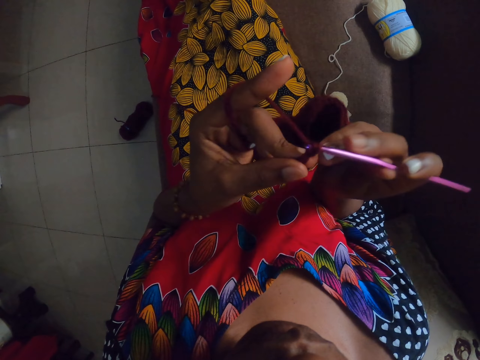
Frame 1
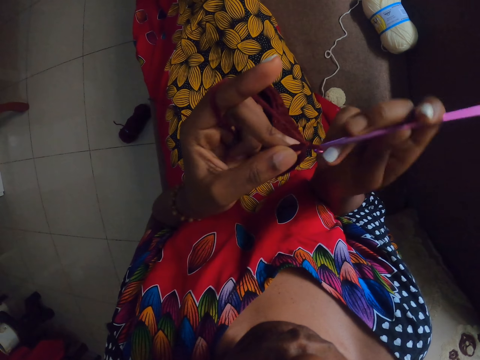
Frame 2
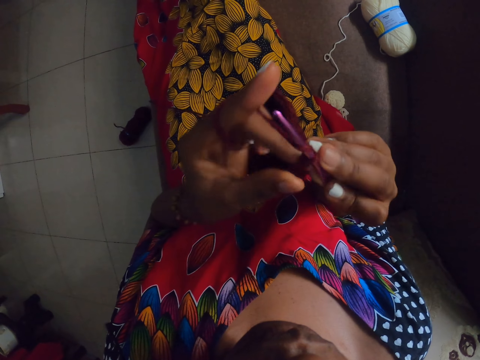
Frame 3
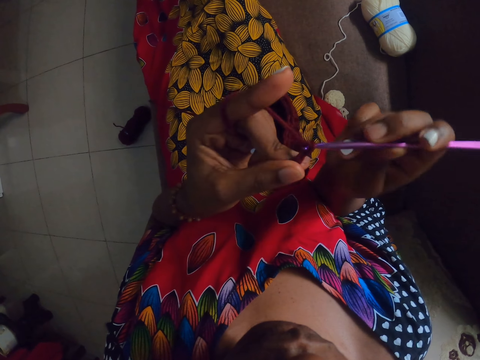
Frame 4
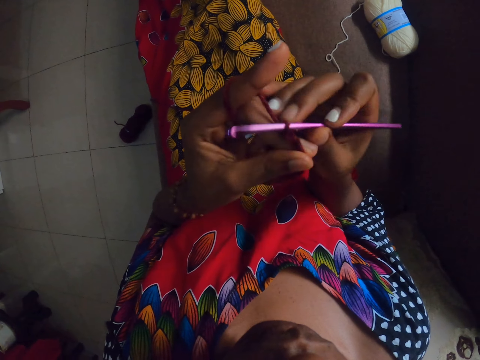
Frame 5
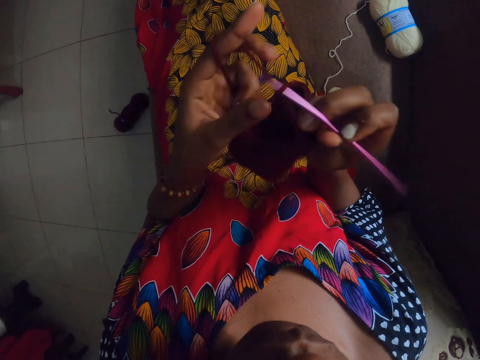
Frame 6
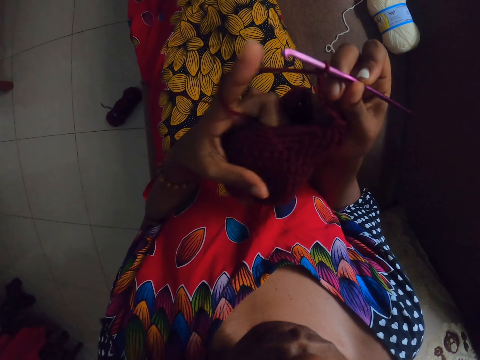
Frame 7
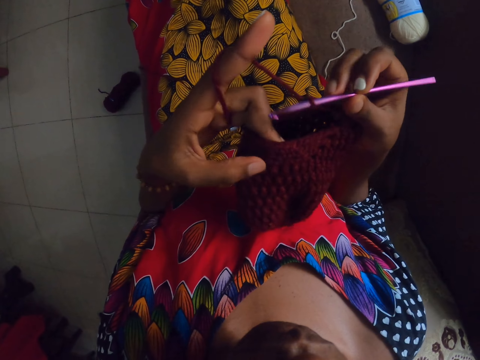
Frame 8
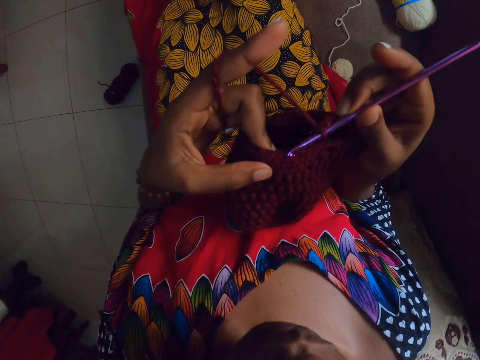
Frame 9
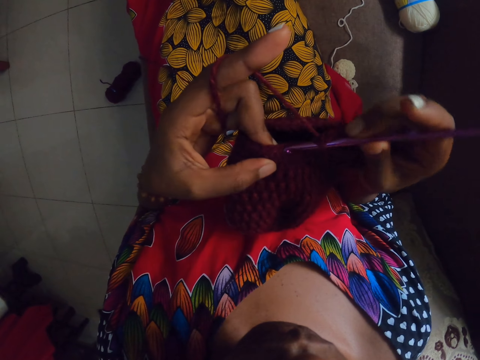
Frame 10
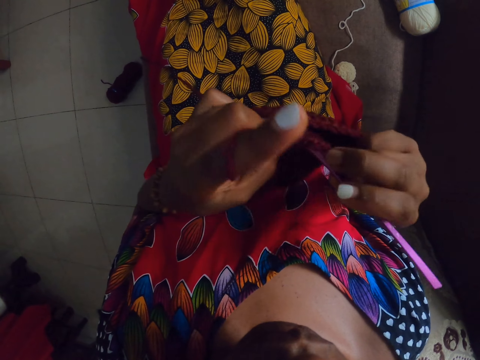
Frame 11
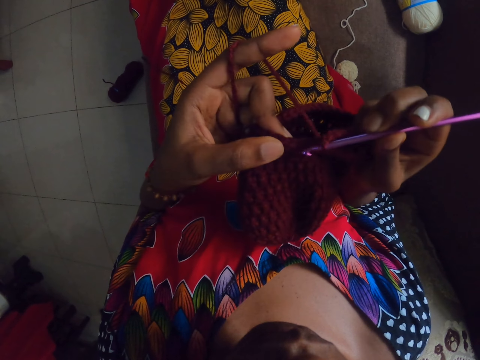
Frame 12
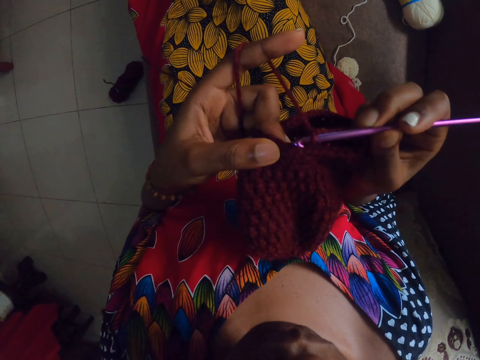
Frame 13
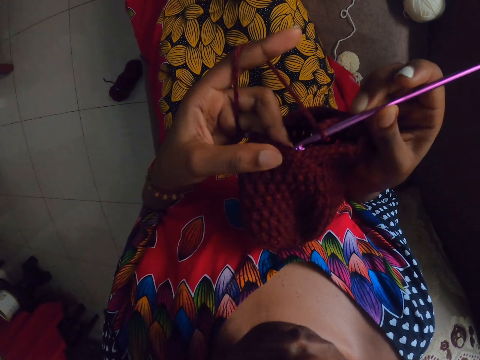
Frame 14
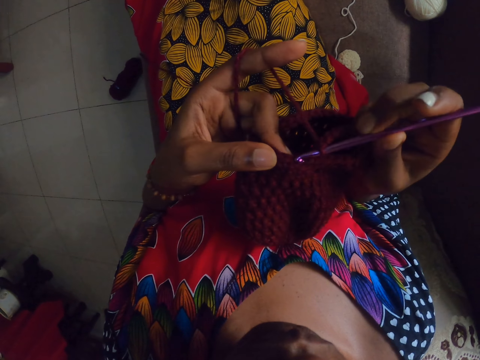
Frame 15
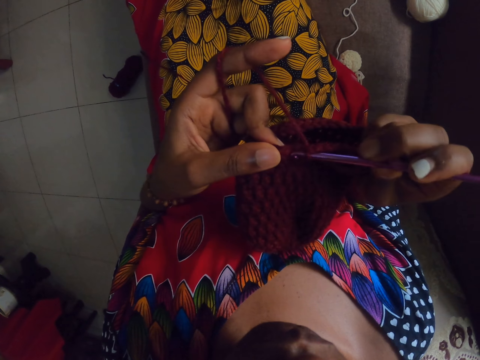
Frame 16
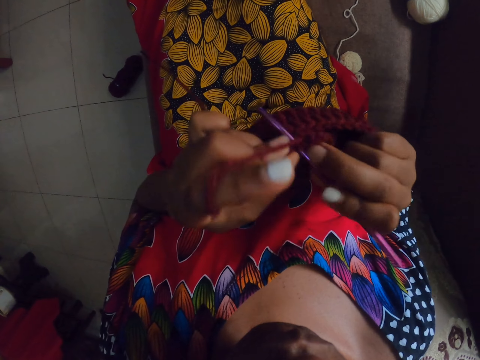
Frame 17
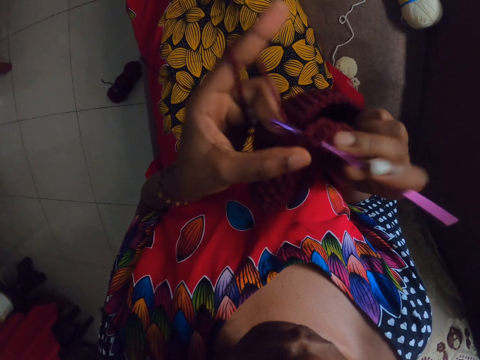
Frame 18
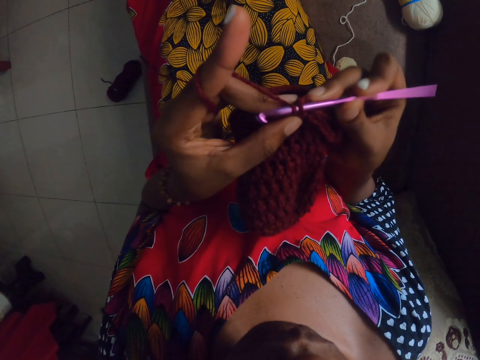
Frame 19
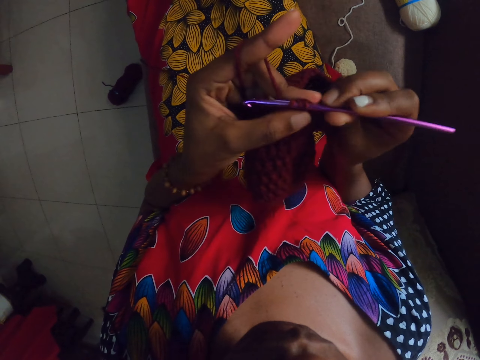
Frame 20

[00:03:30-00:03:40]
The camera wearer knits a hood with a yarn and crochet.

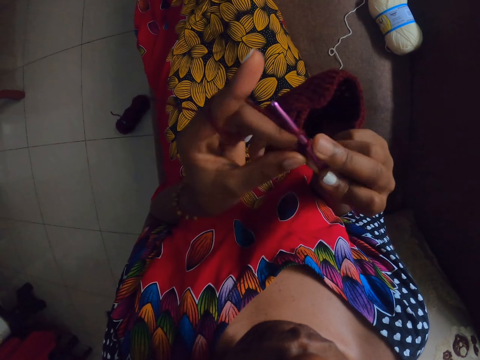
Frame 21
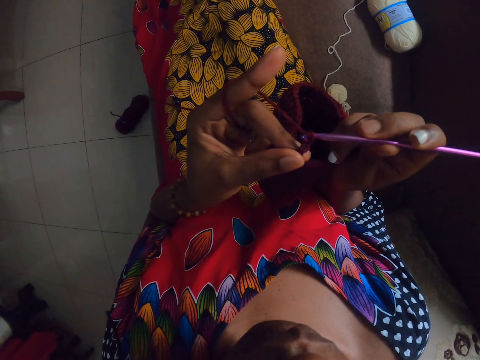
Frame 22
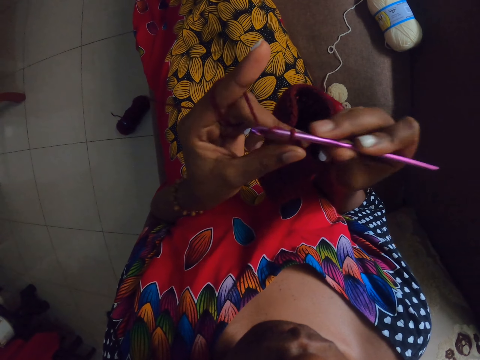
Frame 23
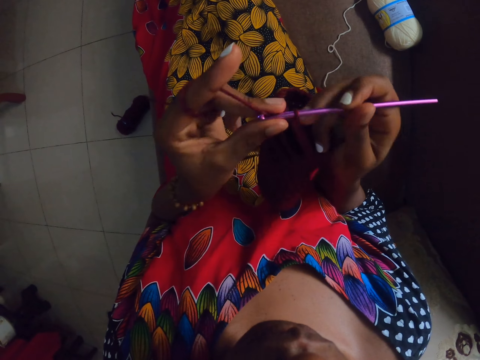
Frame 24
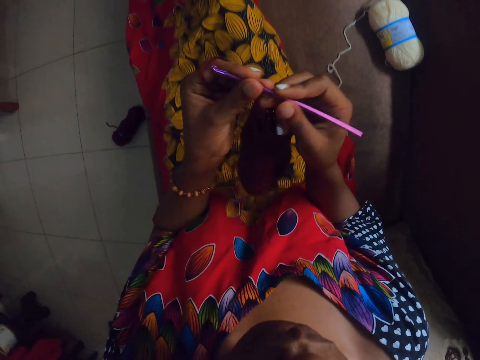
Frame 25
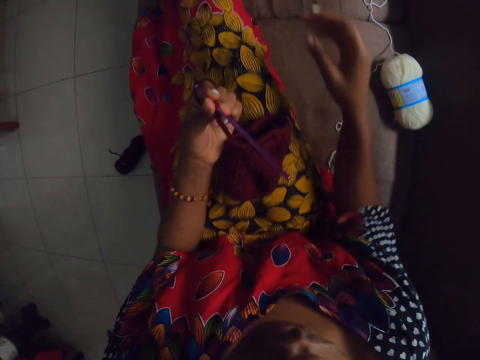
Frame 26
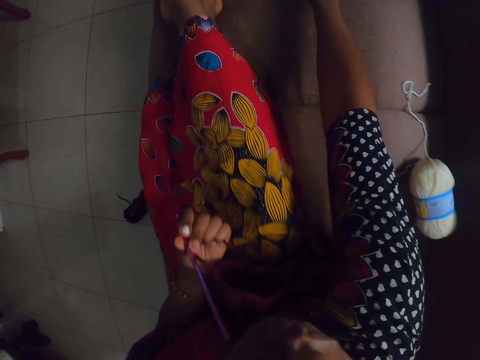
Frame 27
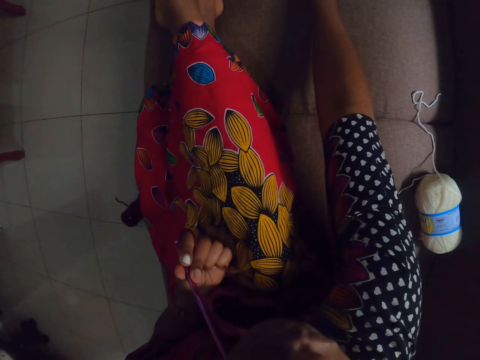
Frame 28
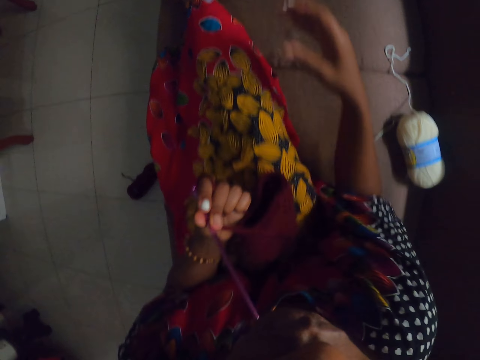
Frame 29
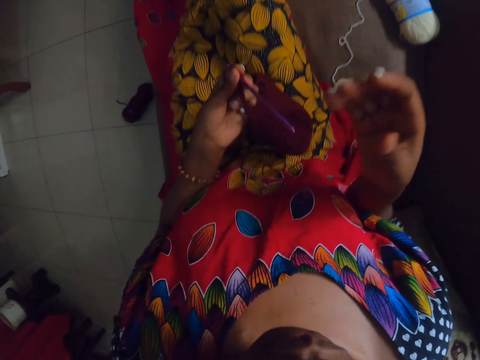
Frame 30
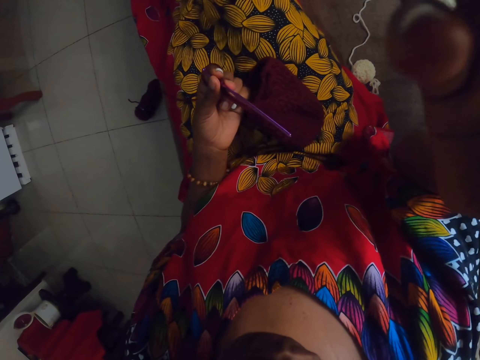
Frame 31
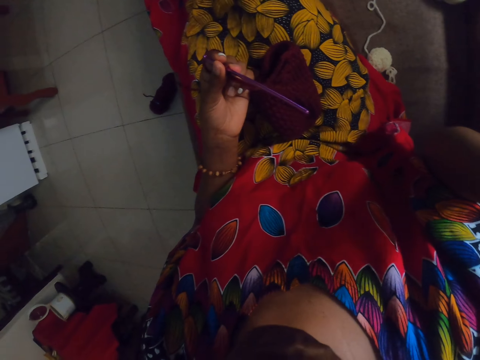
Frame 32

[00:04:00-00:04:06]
The camera wearer passes the crochet pin to her left hand. She touches her right leg with her right hand.
